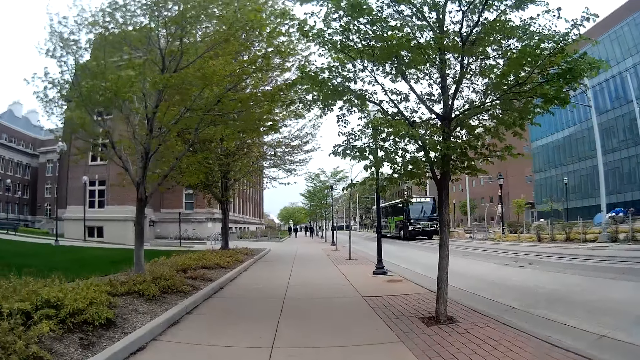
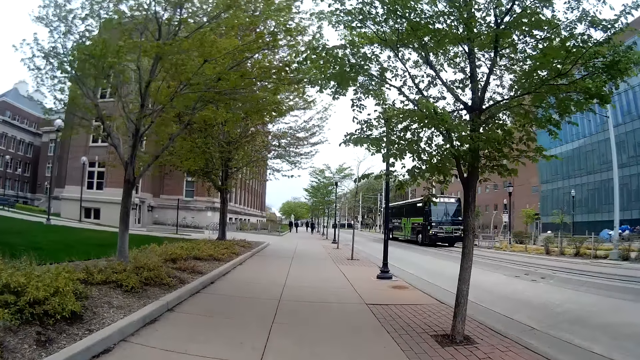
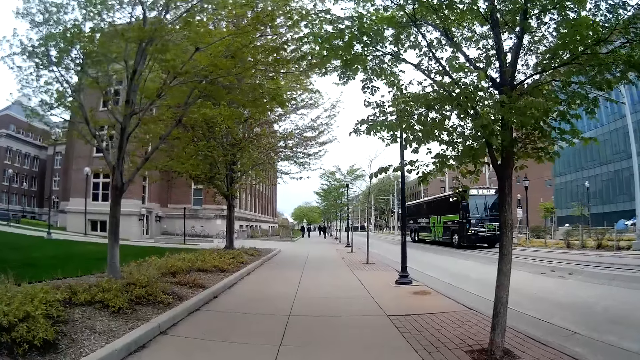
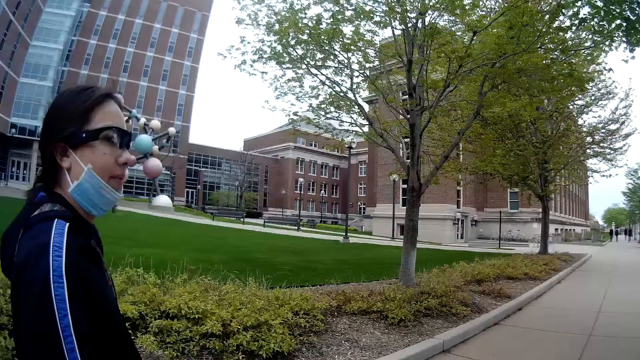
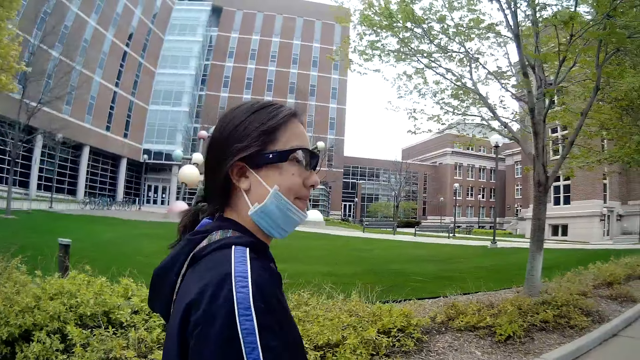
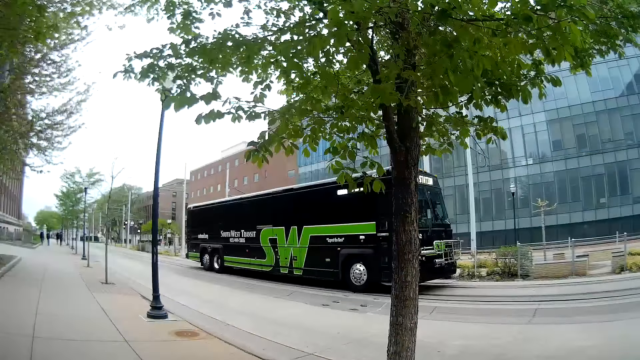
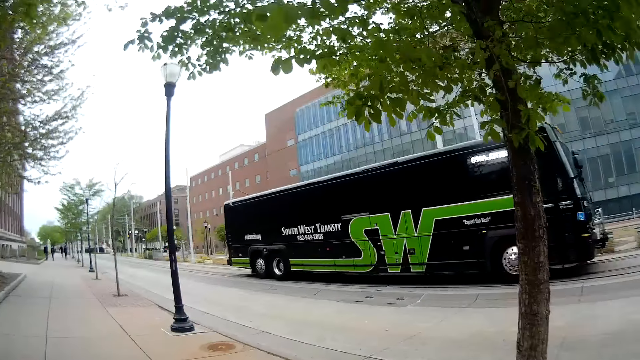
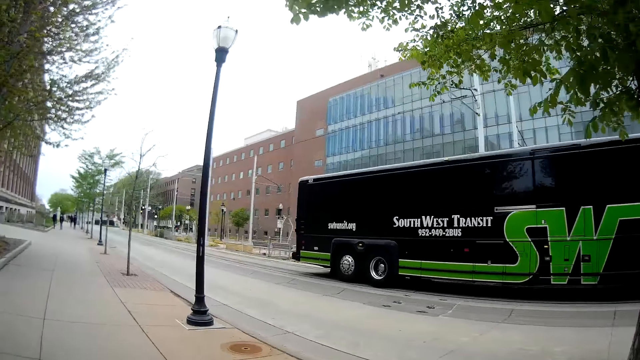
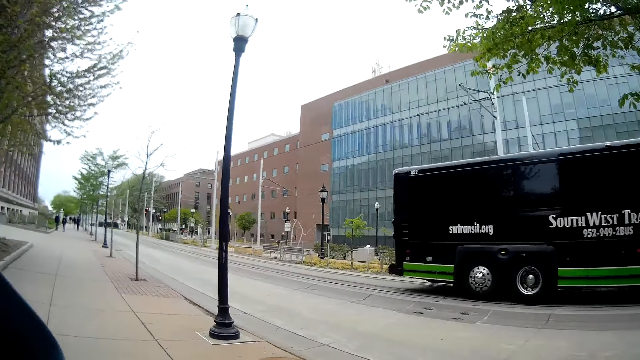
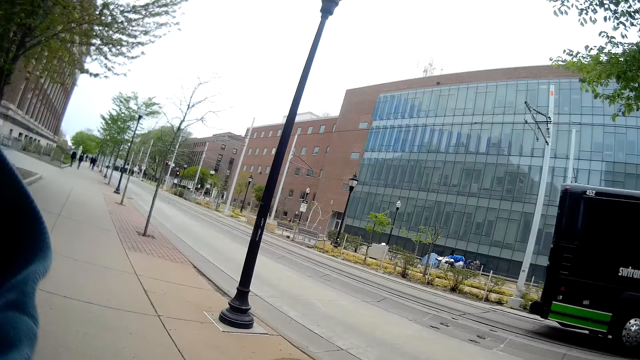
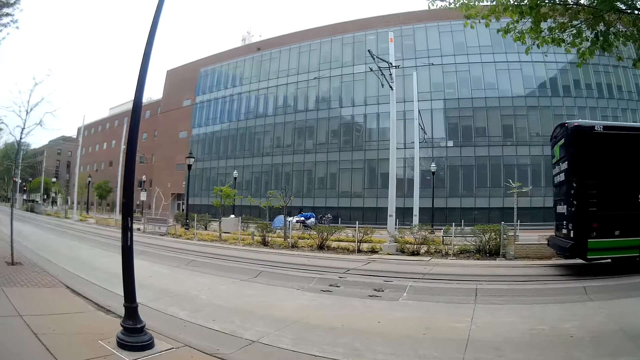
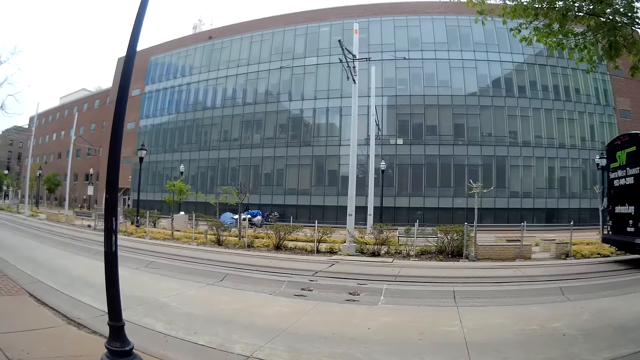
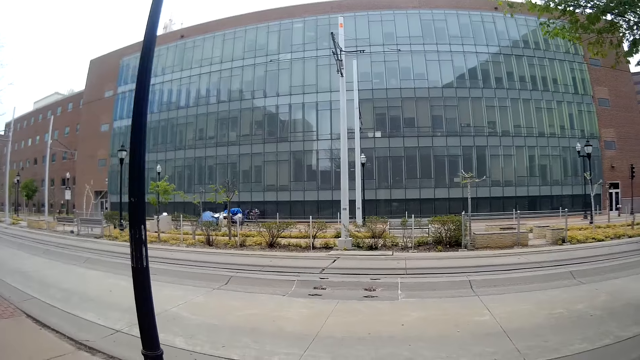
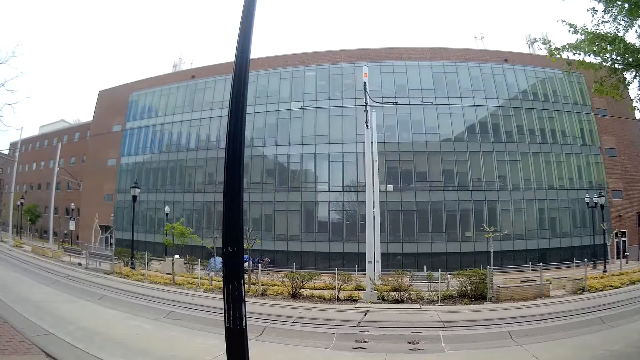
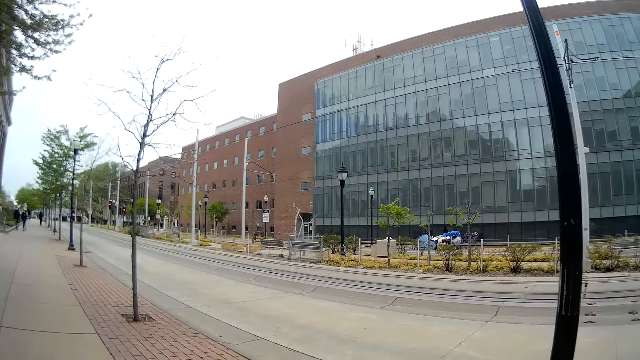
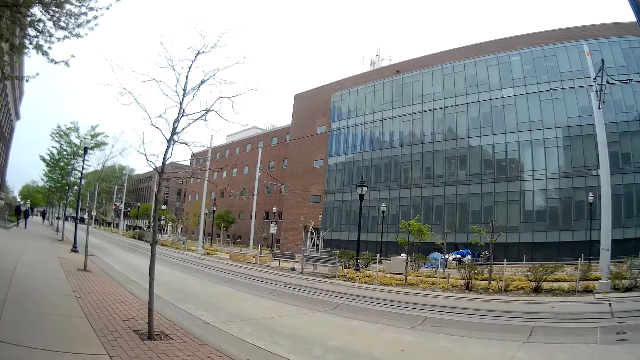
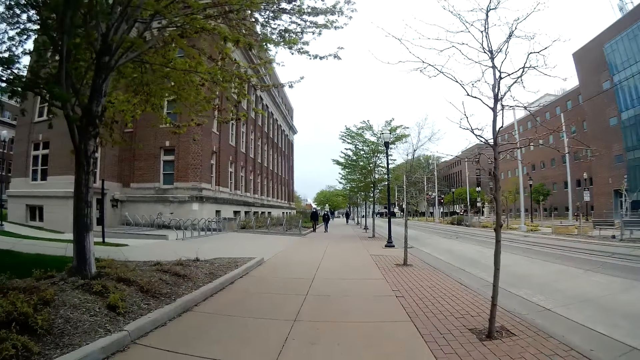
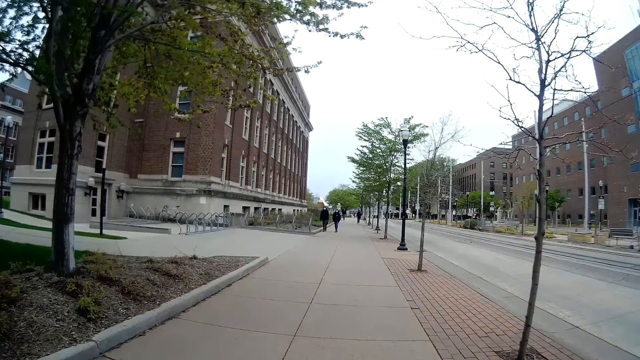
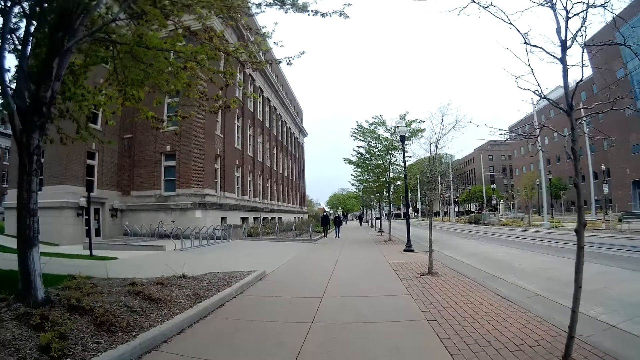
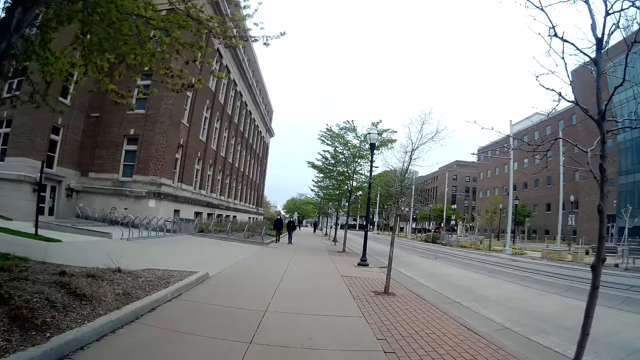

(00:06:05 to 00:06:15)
The black bus moves past the camera wearer on the road. A woman converses with the camera wearer.

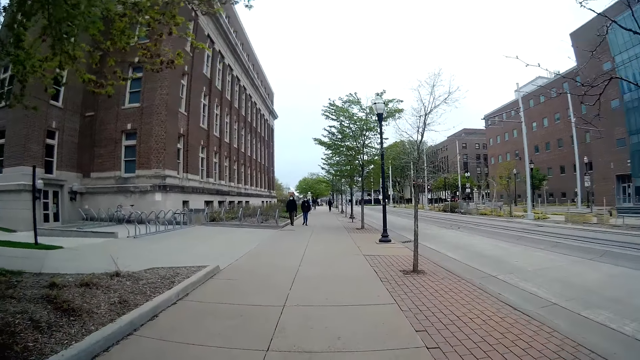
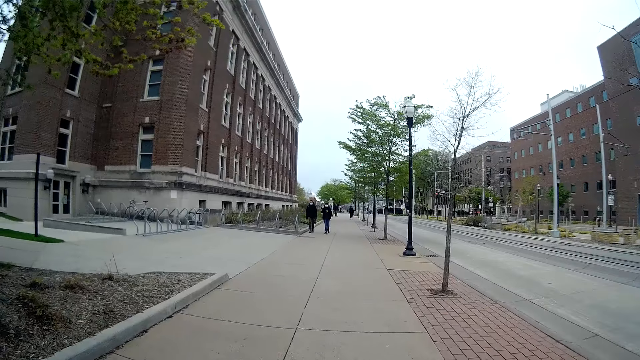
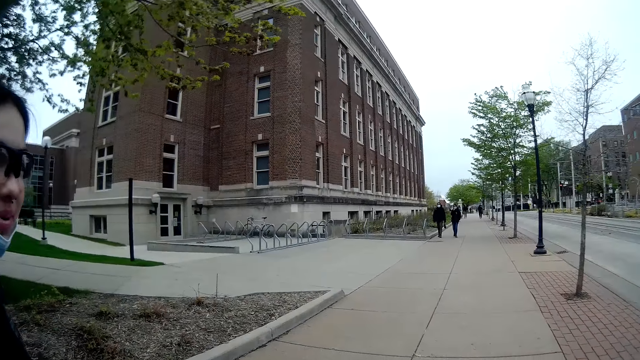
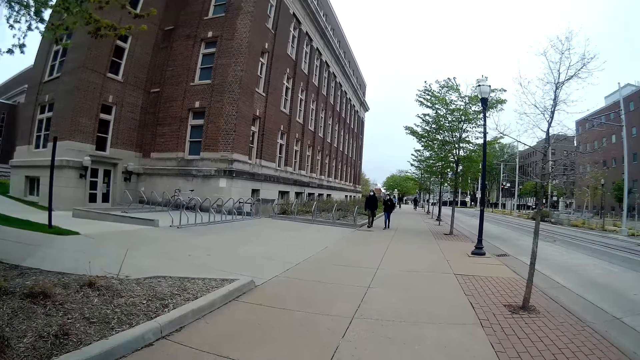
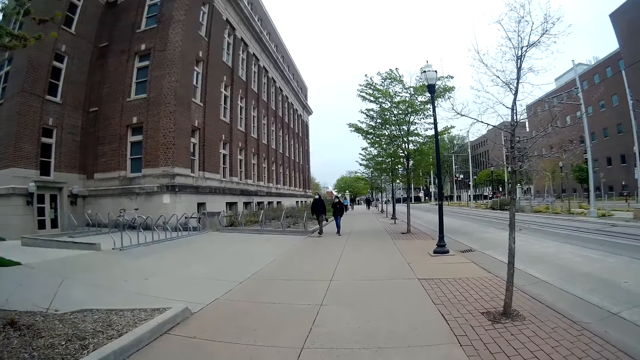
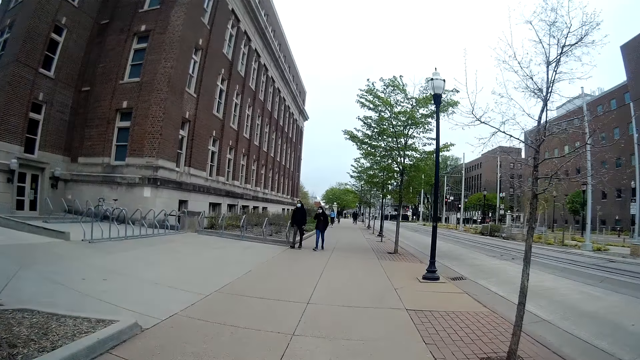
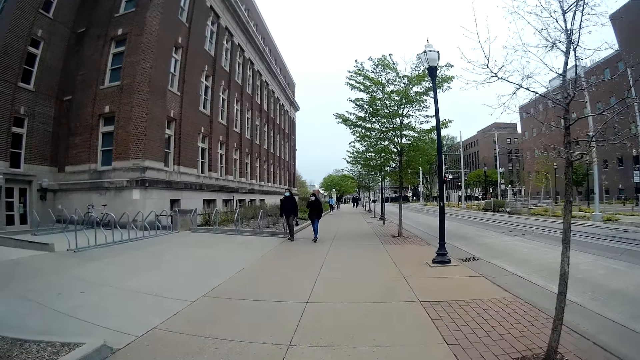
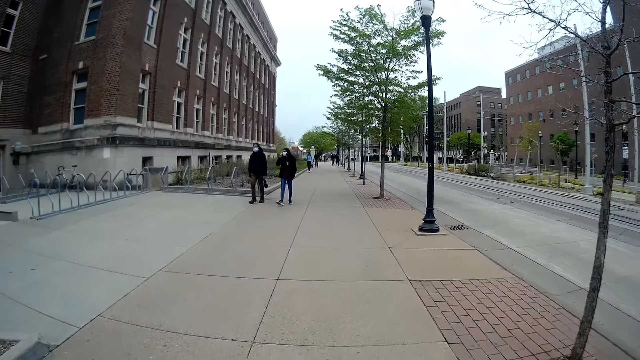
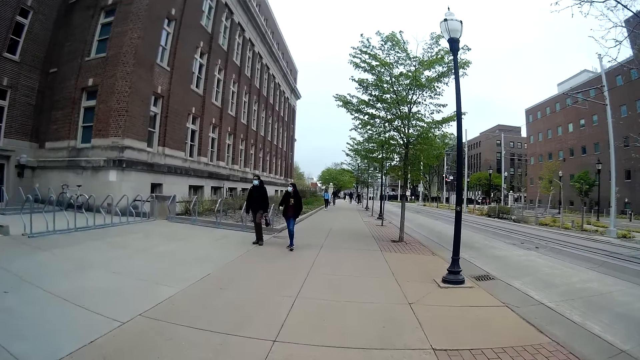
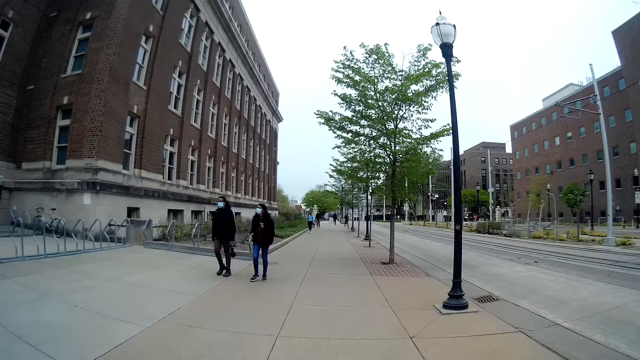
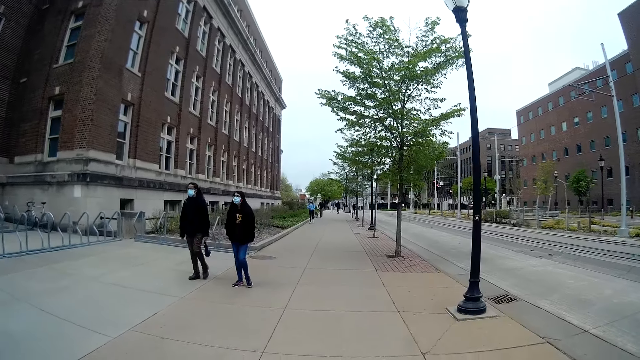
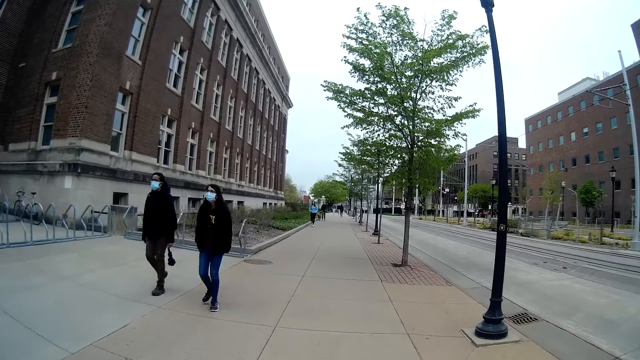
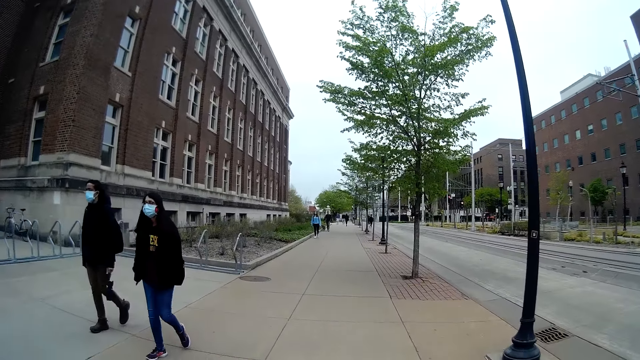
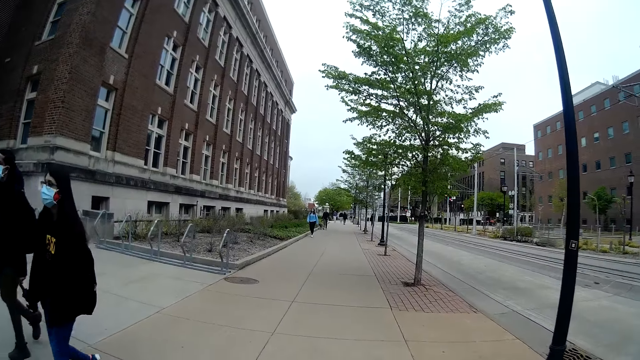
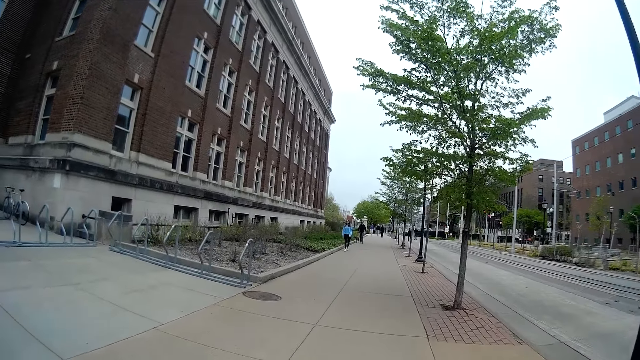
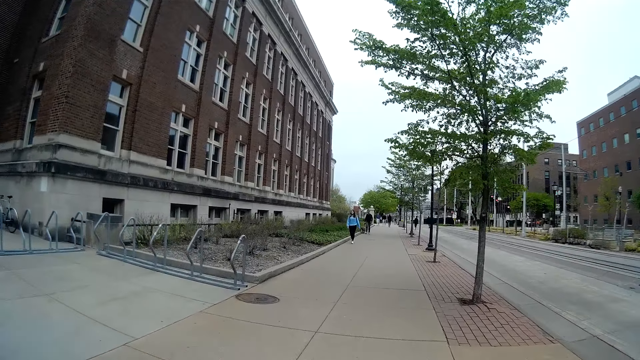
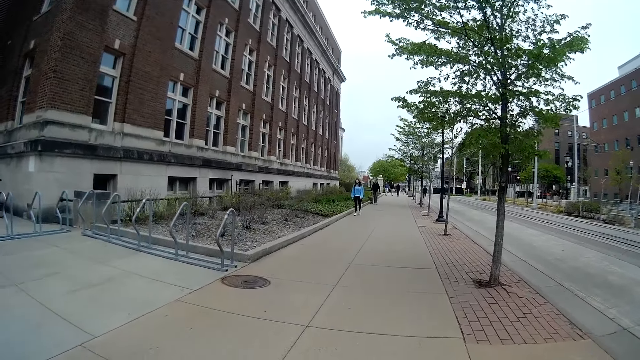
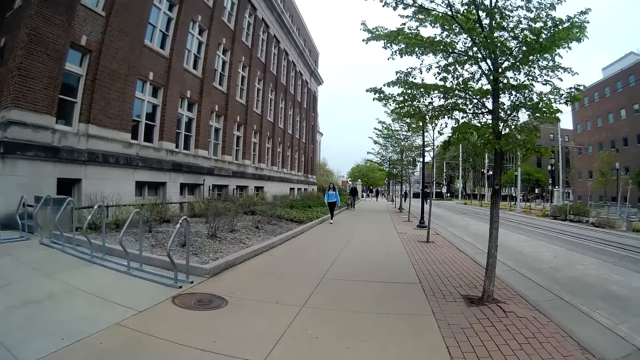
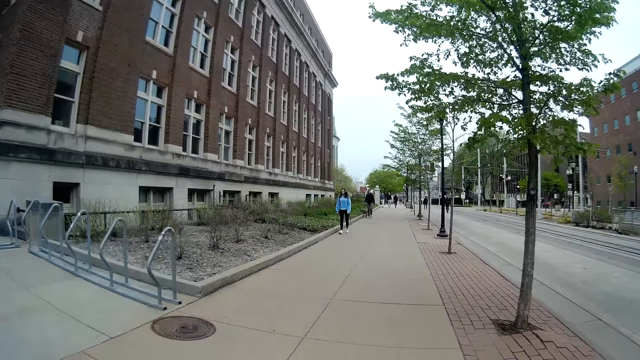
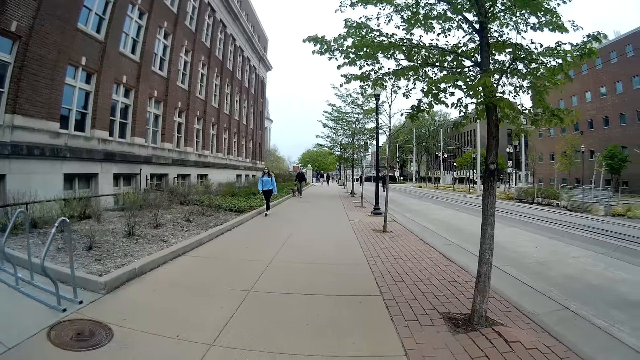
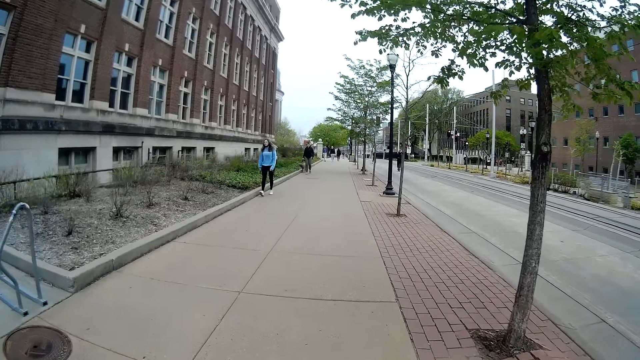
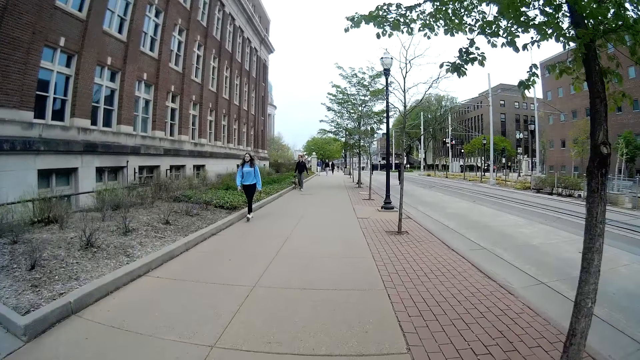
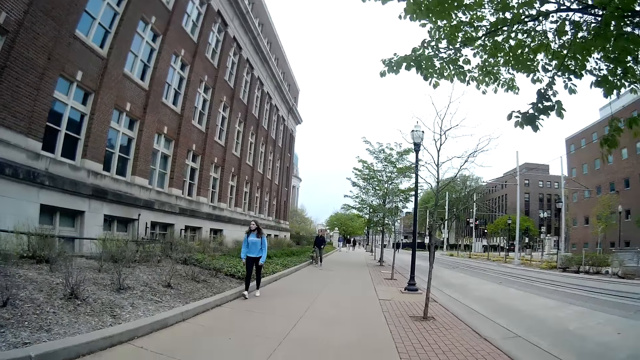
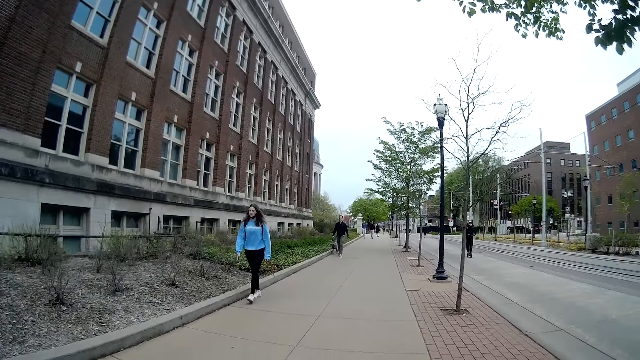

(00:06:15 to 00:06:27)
A lady walks around. The camera wearer talks to the lady. The lady talks to the camera wearer. Another lady walks around. A third lady walks around. A fourth lady walks around. The camera wearer talks to the first lady.
